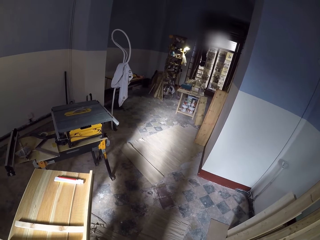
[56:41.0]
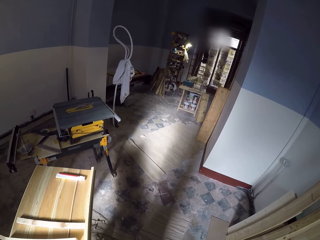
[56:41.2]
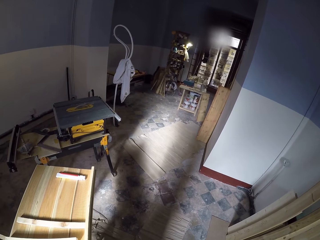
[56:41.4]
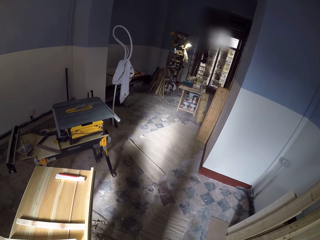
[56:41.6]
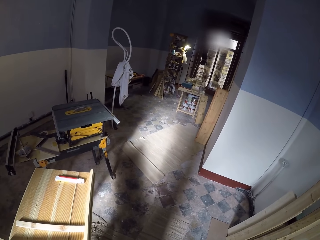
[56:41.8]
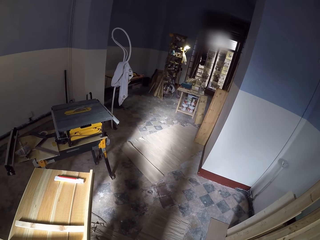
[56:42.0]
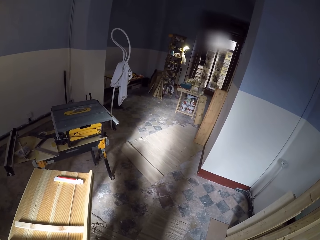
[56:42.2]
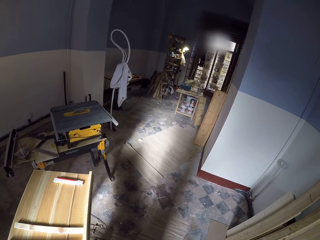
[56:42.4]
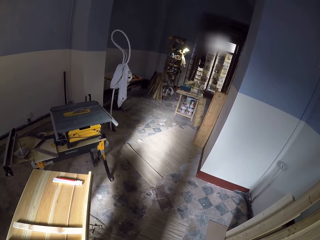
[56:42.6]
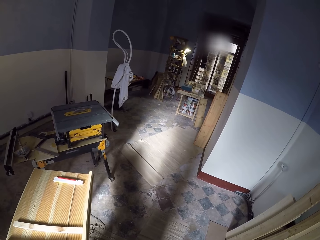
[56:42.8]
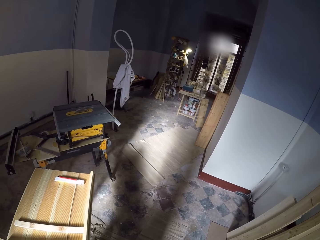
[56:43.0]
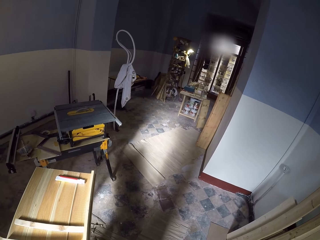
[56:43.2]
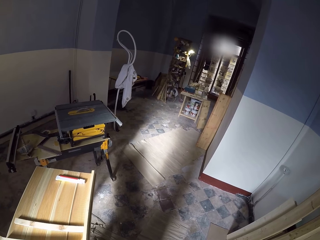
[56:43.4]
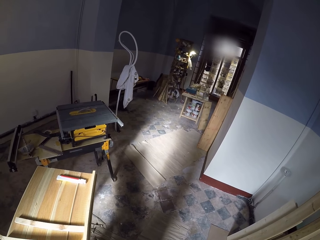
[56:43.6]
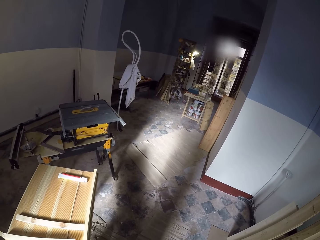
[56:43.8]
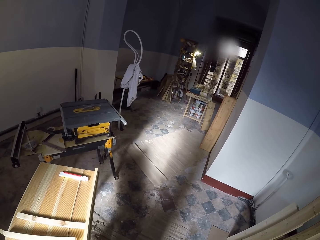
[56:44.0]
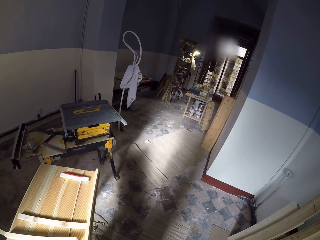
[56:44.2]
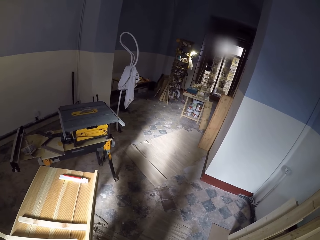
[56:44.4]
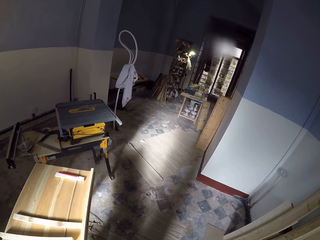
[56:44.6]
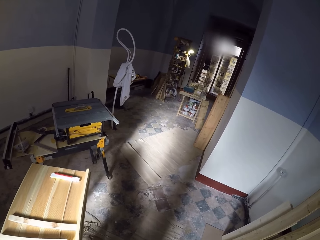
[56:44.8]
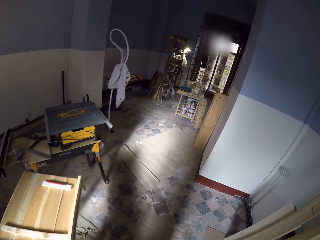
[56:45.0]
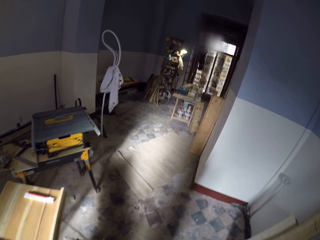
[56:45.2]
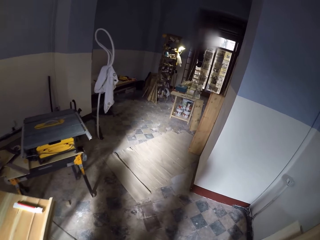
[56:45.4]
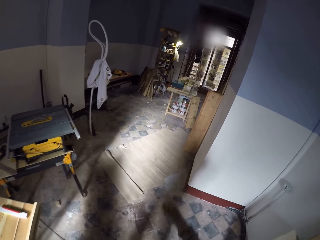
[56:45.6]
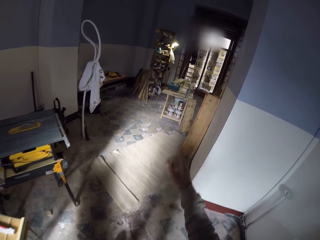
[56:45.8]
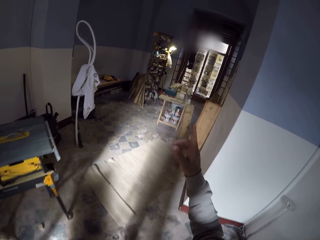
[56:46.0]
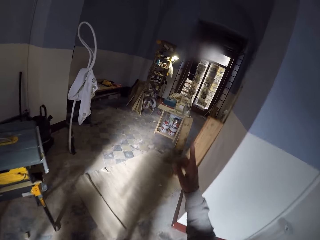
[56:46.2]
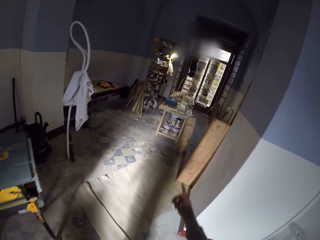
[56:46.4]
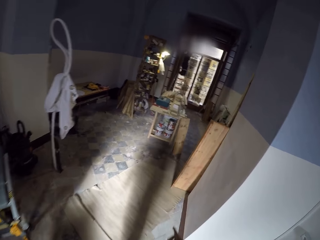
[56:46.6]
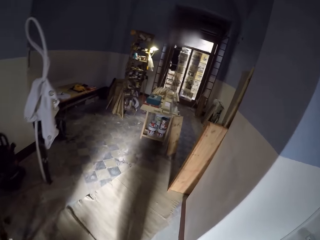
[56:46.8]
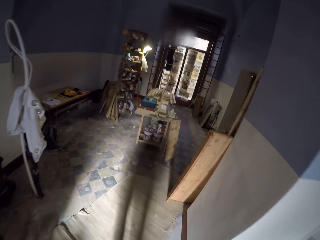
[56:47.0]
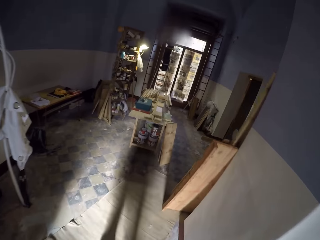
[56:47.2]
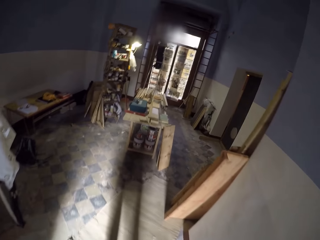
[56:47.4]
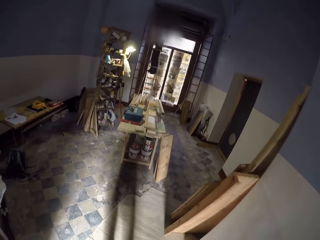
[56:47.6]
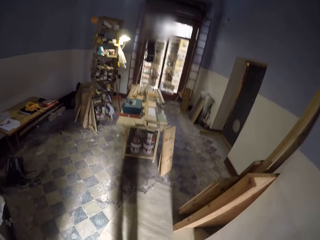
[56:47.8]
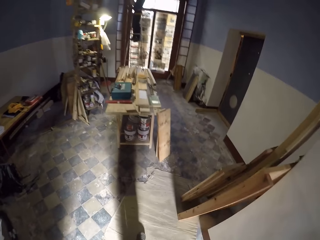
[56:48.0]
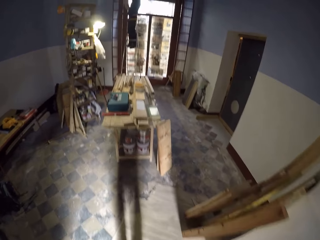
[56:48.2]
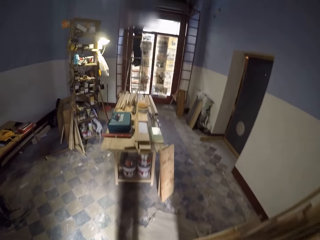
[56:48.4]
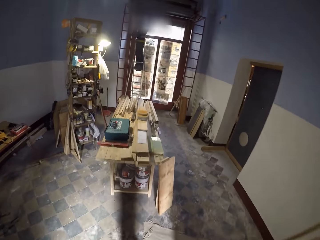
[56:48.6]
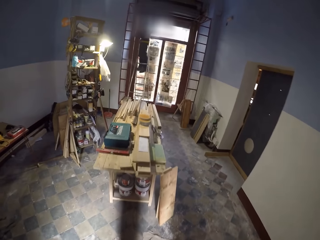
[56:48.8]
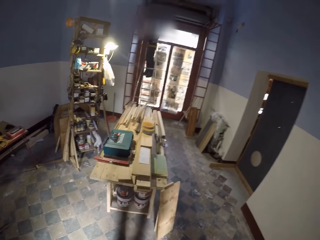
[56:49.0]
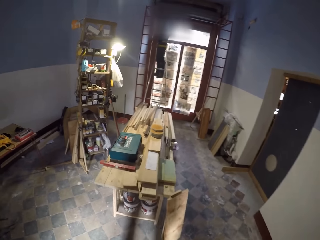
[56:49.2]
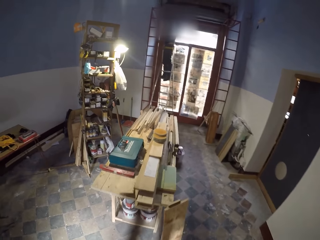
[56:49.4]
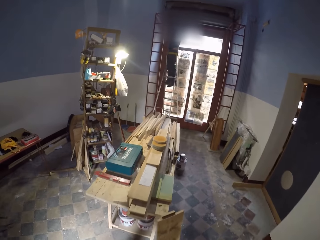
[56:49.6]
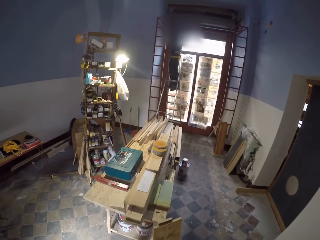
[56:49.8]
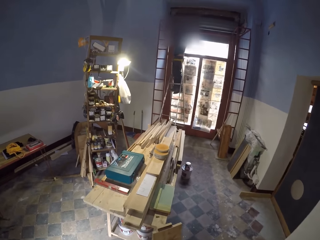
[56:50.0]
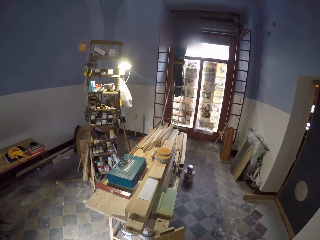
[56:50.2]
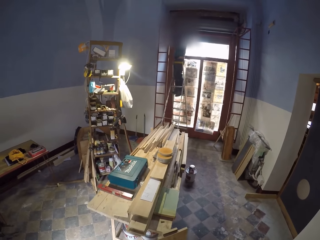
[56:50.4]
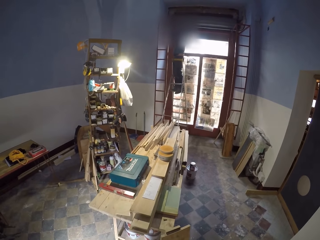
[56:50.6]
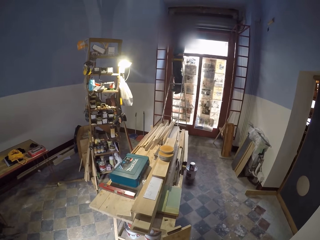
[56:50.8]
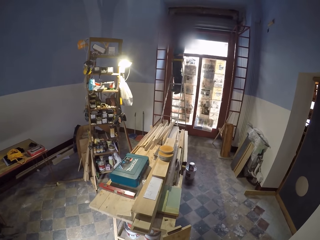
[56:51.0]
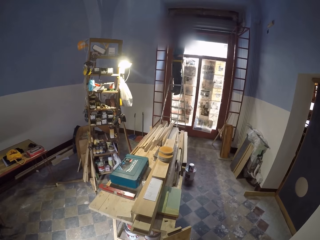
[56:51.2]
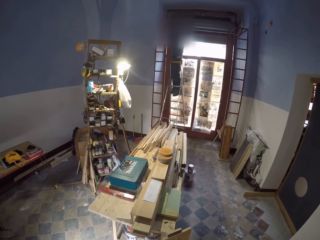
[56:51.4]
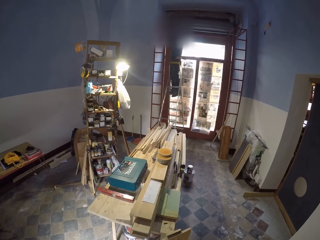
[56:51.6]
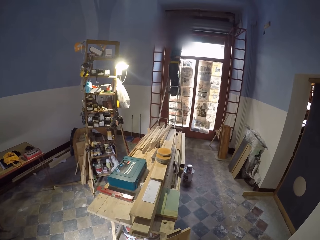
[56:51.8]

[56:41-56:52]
The camera wearer walks away from the wood. They point to the other side, lift a hand and walk around the room.

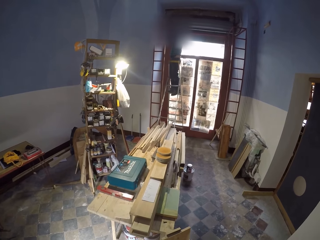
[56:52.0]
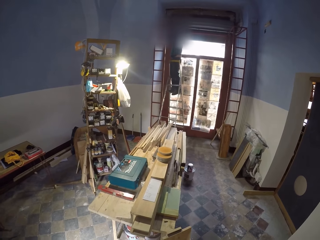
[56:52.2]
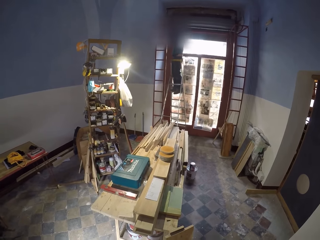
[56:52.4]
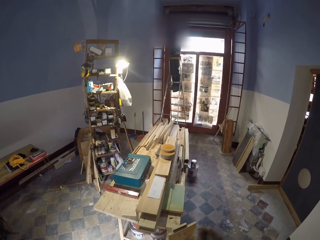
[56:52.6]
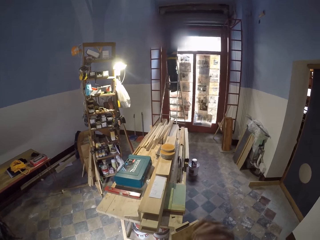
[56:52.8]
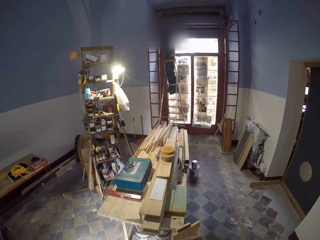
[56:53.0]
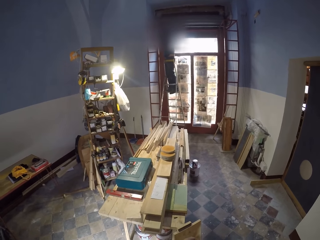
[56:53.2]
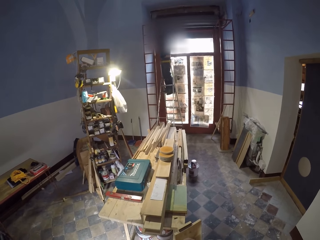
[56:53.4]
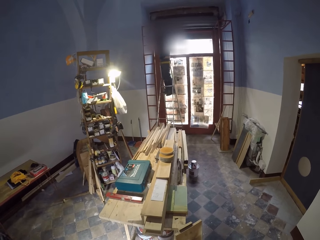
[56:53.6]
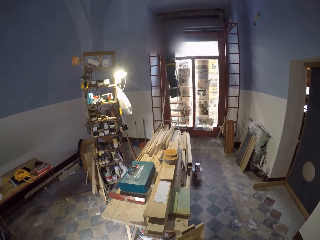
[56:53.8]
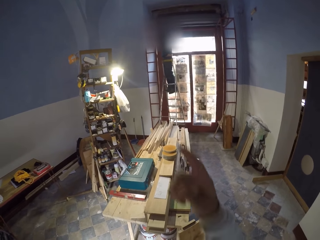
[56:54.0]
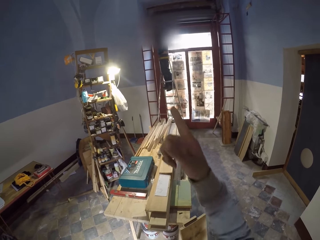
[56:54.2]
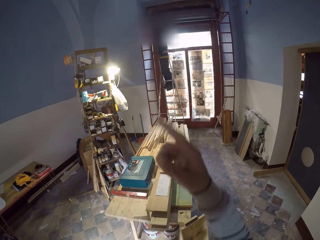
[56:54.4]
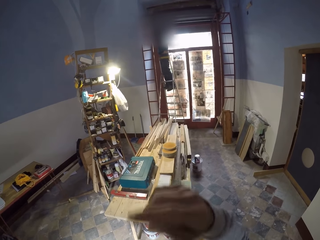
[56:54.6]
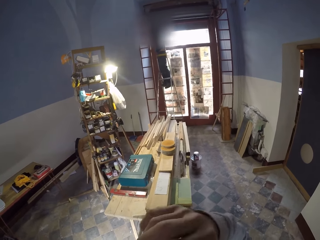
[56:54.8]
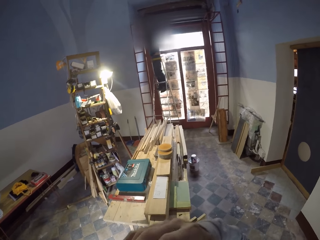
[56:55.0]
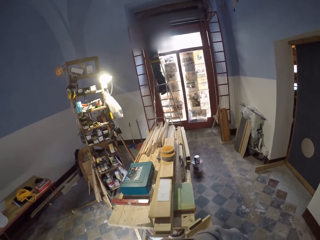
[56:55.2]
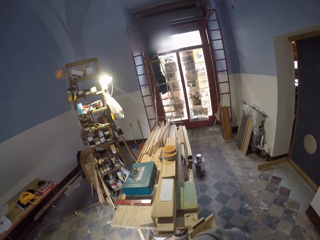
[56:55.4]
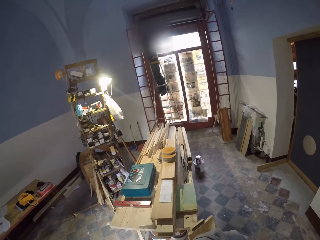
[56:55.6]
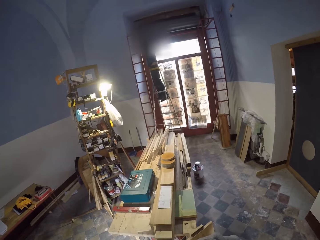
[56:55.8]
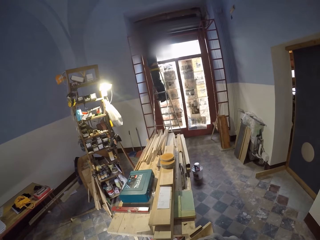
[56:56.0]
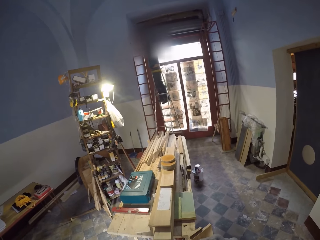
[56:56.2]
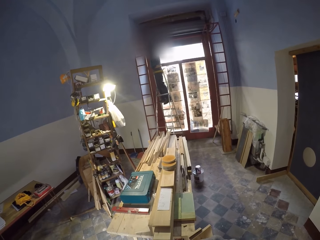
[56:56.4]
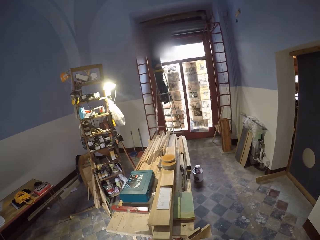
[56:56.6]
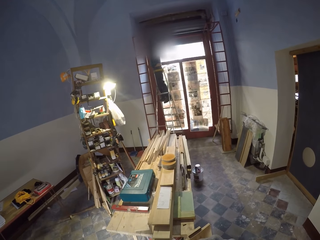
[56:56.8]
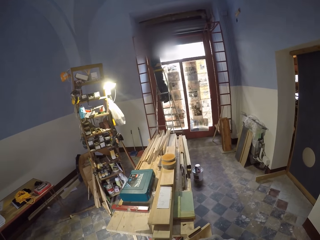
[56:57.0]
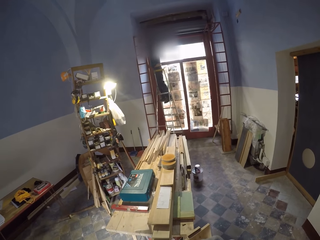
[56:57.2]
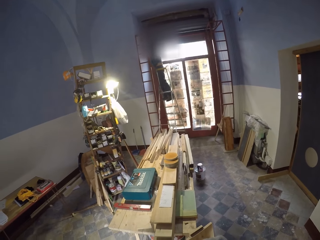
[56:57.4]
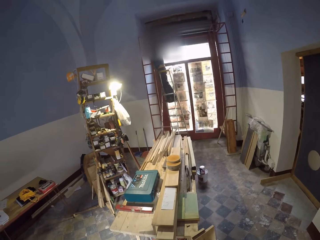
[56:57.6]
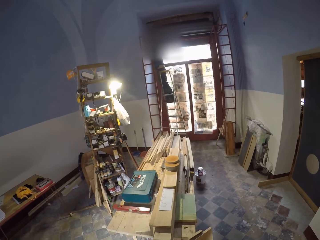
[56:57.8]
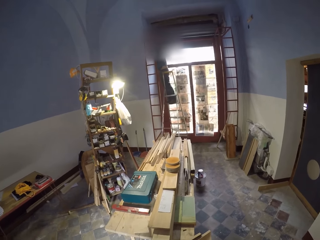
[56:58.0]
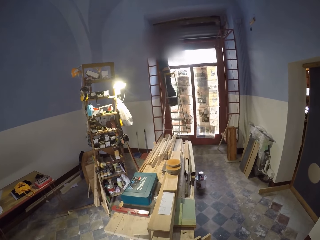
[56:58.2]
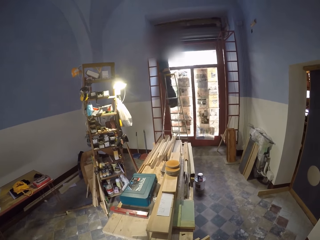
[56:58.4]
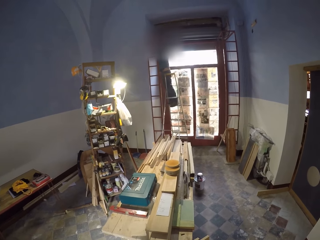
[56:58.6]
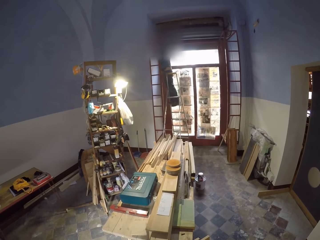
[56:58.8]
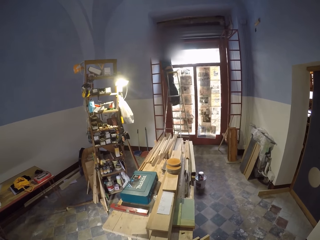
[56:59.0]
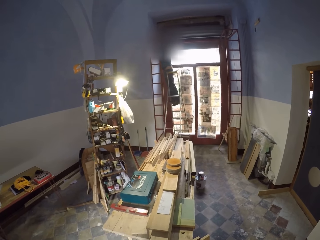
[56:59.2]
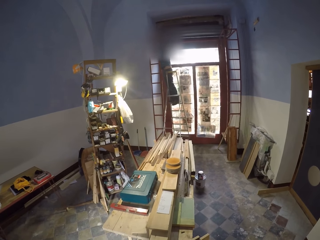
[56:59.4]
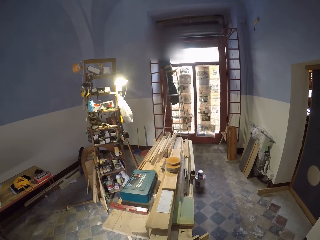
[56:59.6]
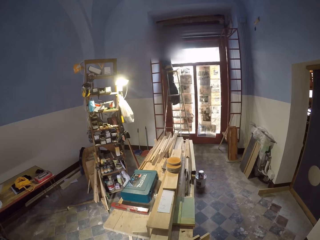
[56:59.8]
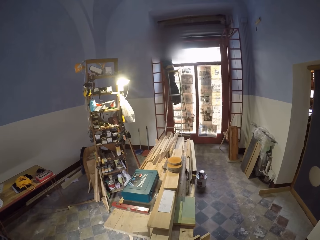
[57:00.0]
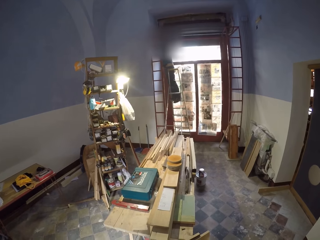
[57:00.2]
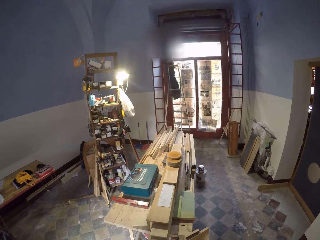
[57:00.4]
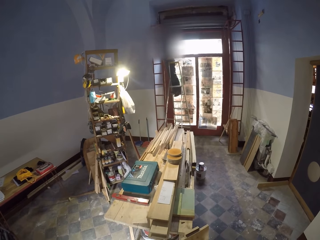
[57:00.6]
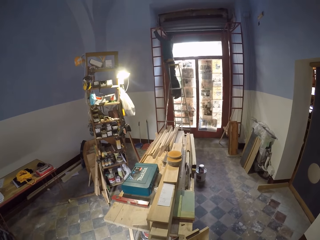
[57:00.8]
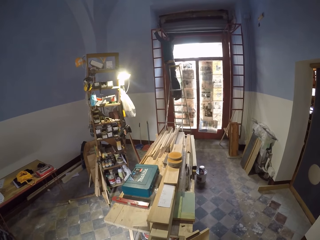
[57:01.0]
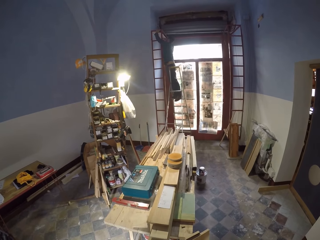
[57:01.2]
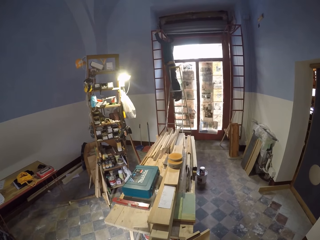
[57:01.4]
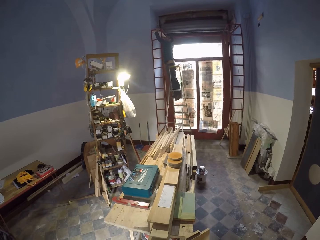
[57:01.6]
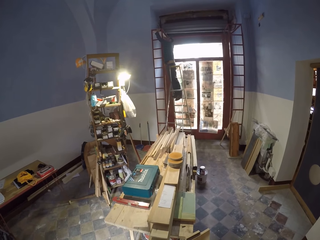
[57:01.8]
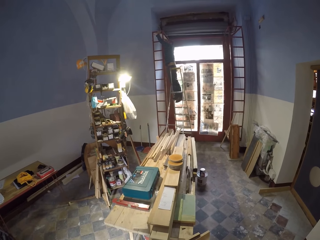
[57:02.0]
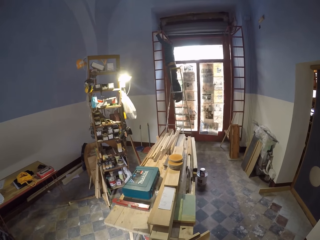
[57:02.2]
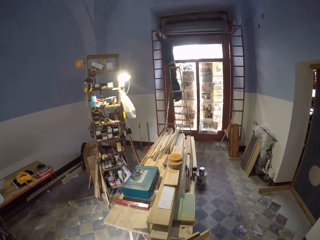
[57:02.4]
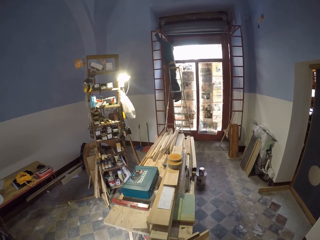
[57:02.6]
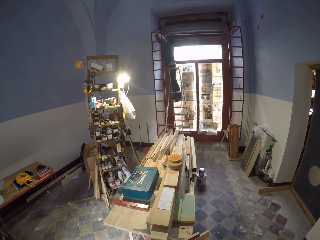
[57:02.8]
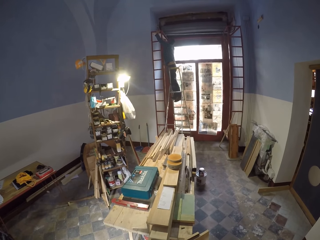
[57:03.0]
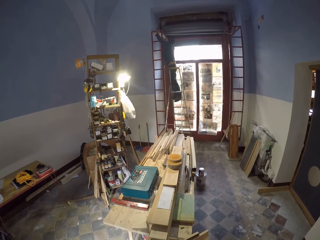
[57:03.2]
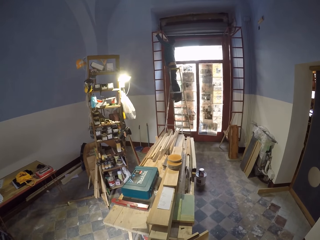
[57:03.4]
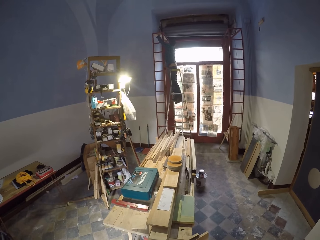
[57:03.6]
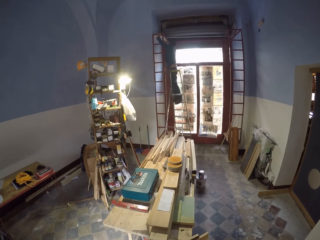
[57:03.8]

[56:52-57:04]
The camera wearer points to the other side and lifts a hand. They look around the room.
